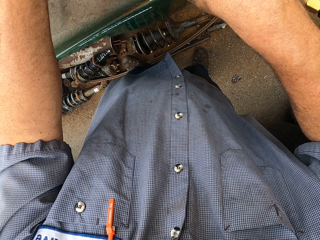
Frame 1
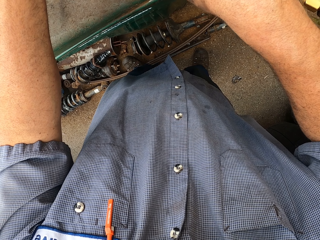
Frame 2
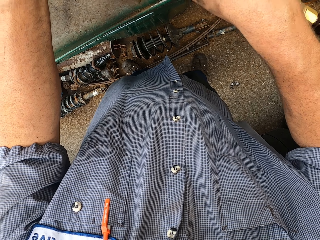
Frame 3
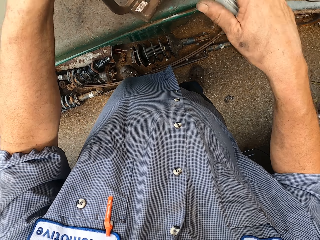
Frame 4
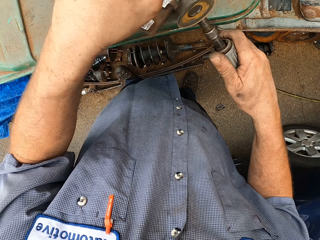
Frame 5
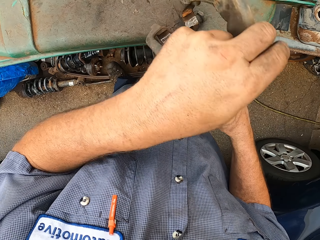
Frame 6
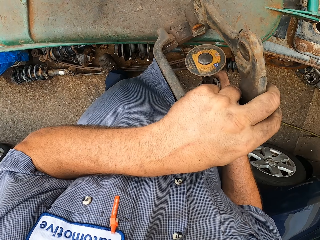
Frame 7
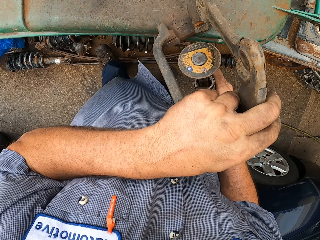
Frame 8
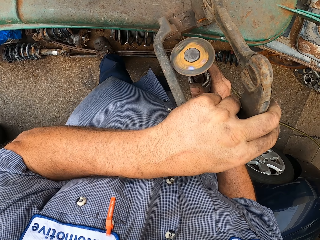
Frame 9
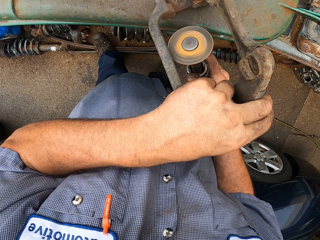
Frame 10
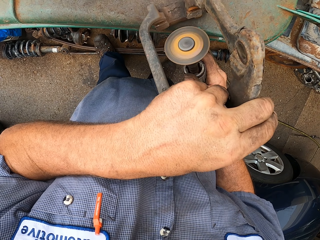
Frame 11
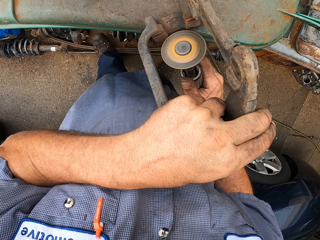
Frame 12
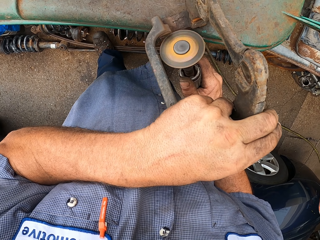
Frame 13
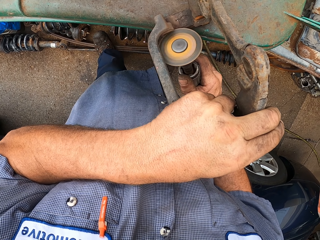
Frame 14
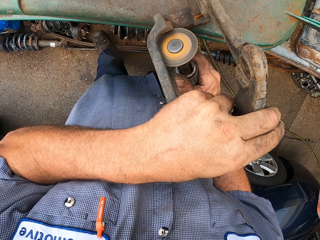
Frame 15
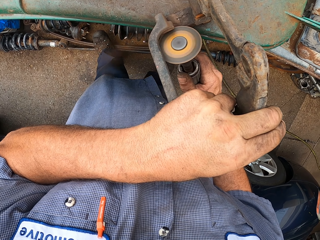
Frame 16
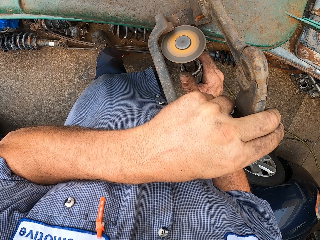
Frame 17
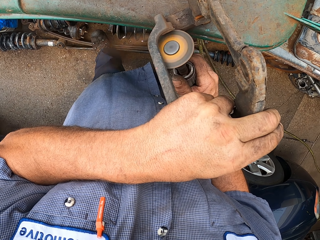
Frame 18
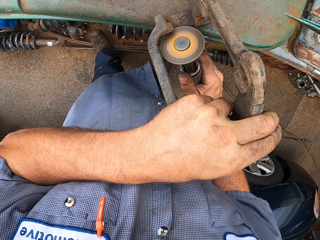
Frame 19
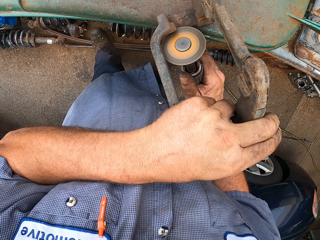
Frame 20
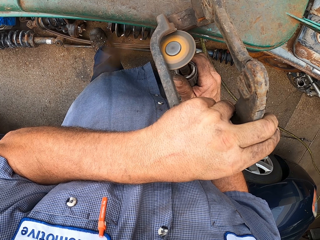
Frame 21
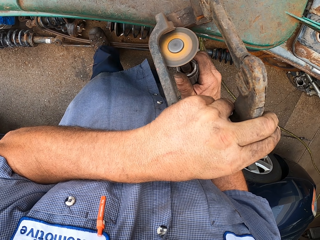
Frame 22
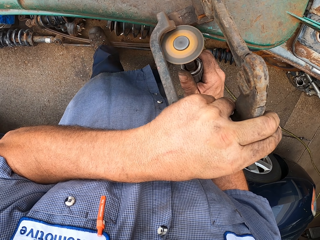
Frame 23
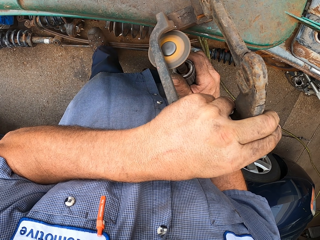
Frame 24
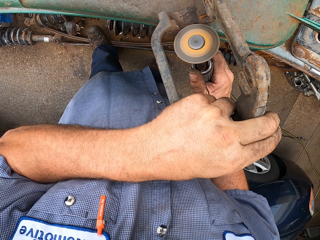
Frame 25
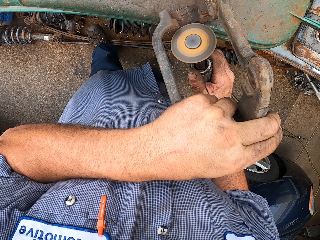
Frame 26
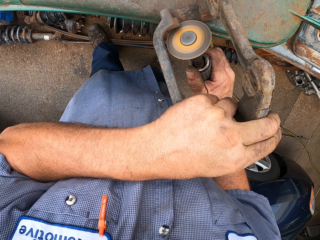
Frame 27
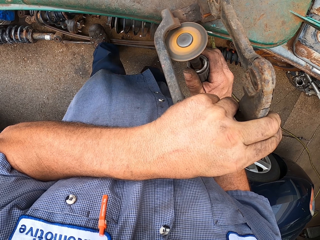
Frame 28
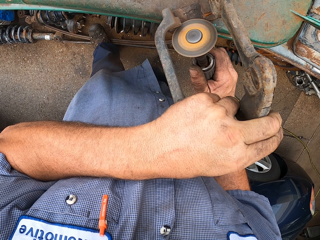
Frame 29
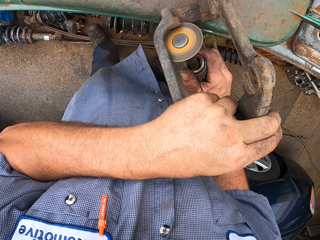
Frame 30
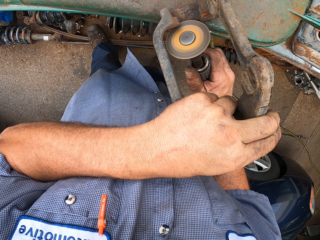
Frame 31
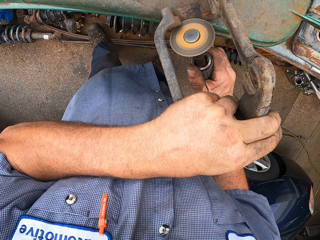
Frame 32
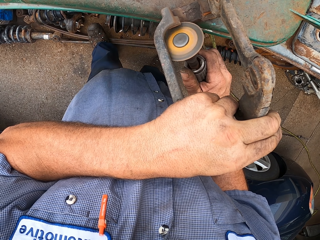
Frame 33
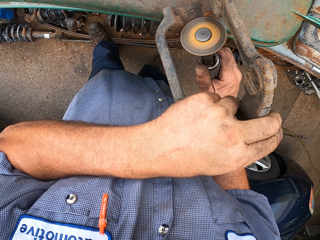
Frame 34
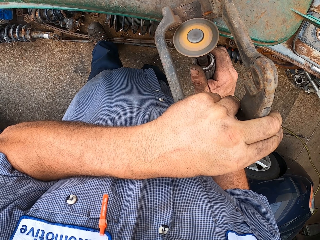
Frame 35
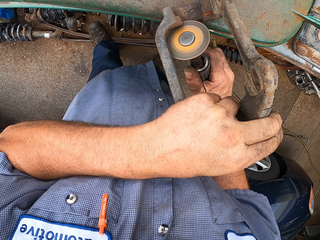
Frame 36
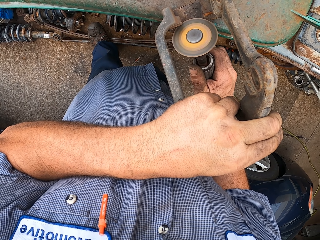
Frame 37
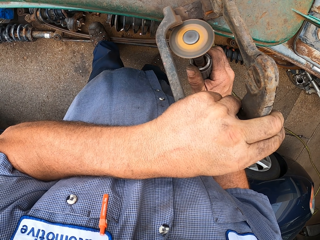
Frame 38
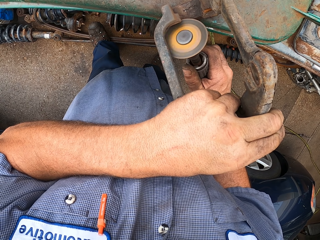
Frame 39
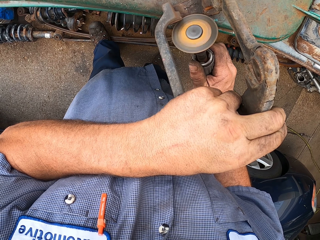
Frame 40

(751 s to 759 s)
The camera wearer moves the tool. They smoothen something.

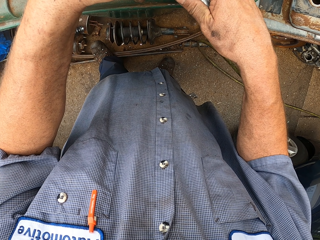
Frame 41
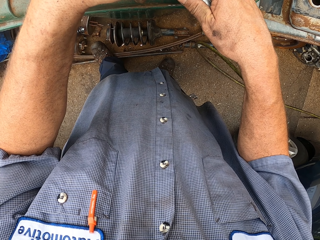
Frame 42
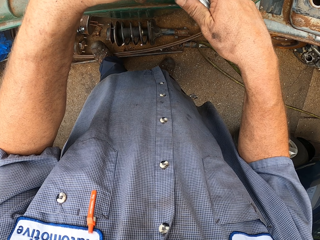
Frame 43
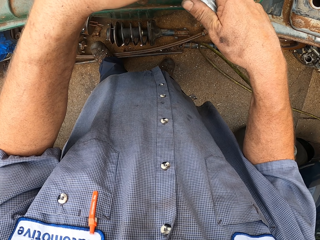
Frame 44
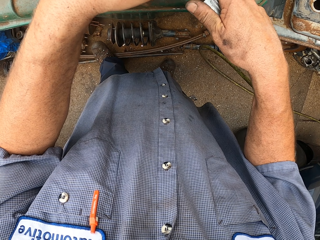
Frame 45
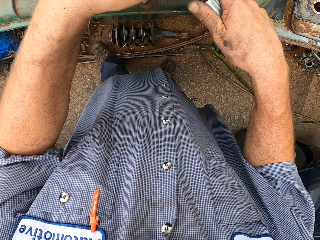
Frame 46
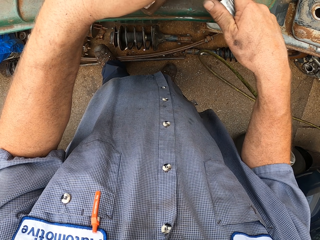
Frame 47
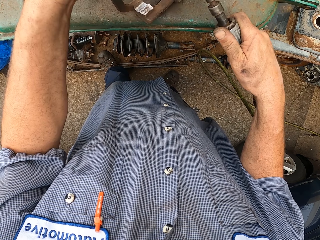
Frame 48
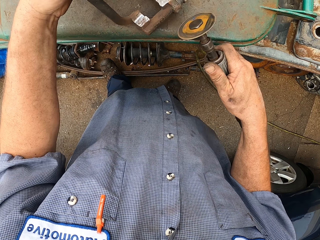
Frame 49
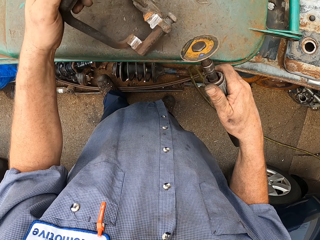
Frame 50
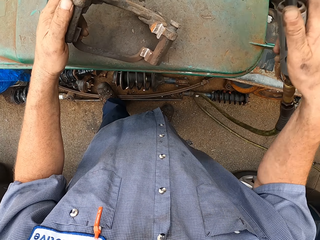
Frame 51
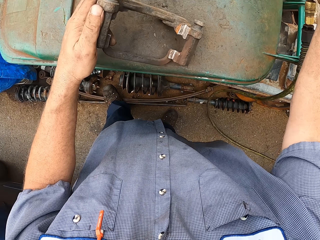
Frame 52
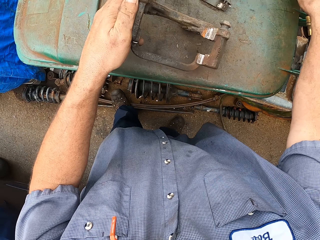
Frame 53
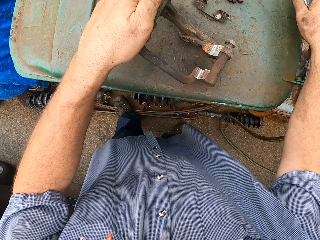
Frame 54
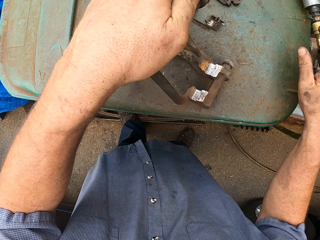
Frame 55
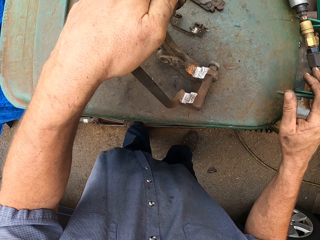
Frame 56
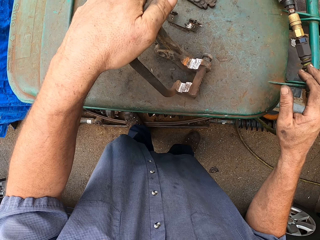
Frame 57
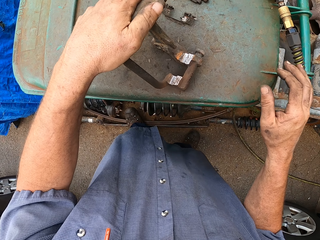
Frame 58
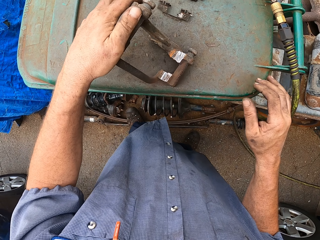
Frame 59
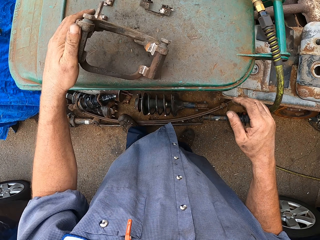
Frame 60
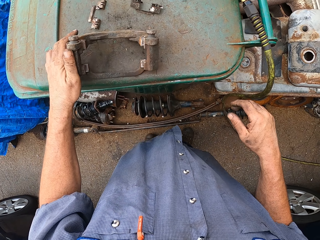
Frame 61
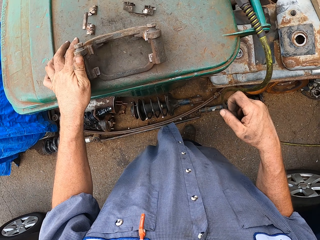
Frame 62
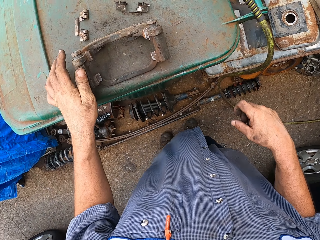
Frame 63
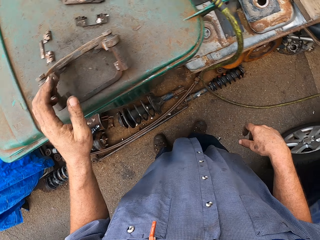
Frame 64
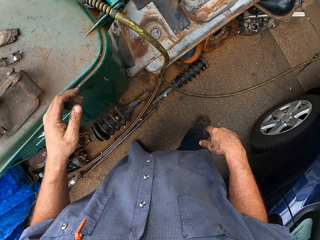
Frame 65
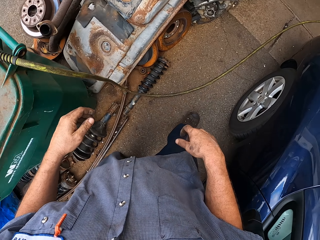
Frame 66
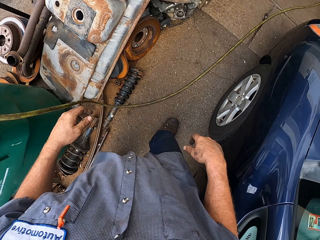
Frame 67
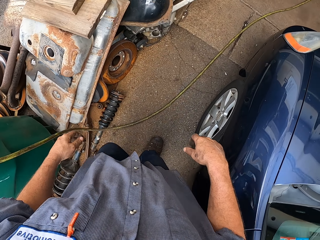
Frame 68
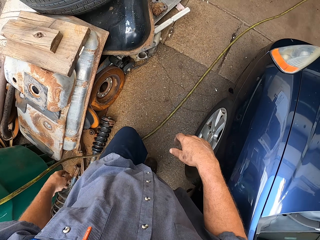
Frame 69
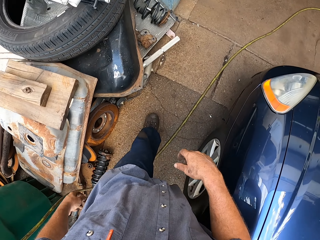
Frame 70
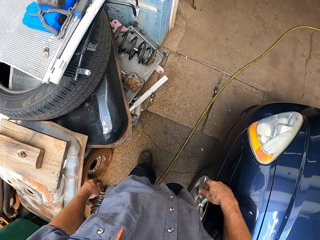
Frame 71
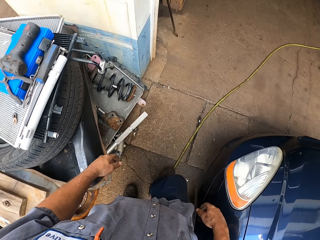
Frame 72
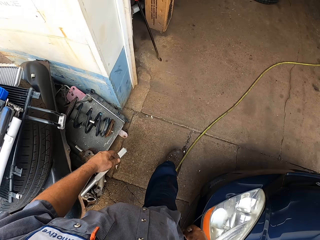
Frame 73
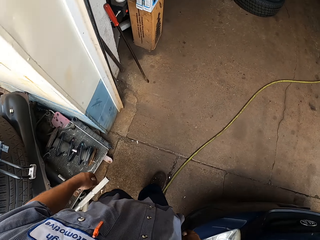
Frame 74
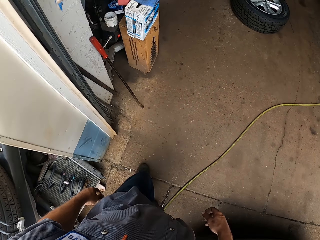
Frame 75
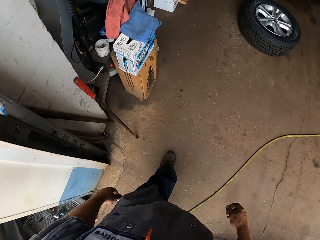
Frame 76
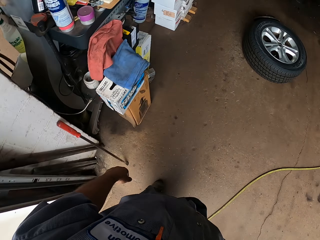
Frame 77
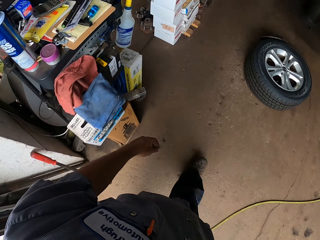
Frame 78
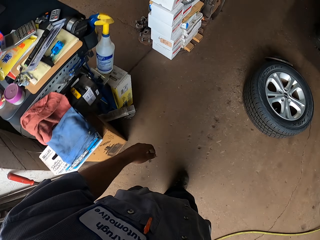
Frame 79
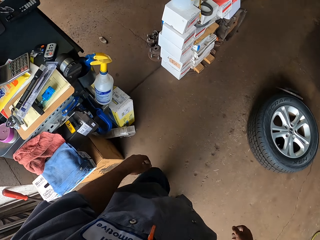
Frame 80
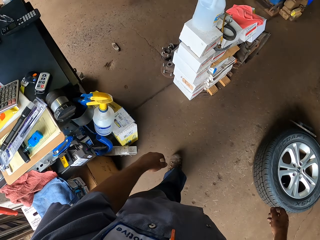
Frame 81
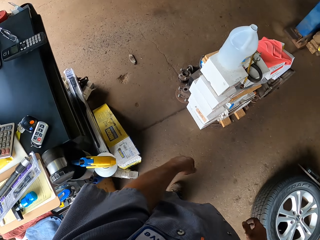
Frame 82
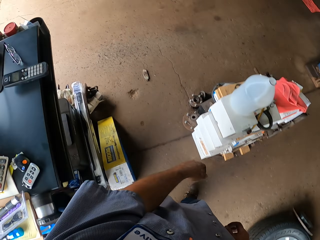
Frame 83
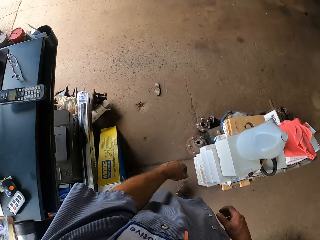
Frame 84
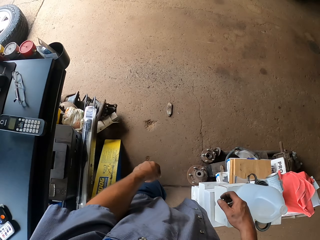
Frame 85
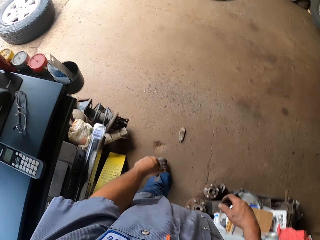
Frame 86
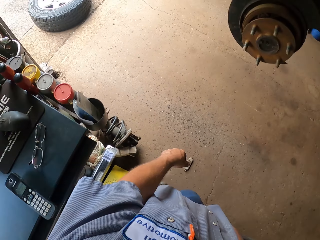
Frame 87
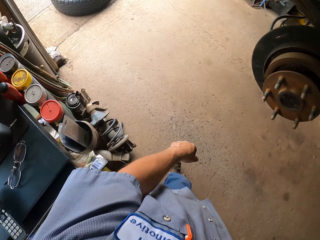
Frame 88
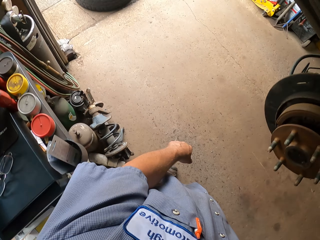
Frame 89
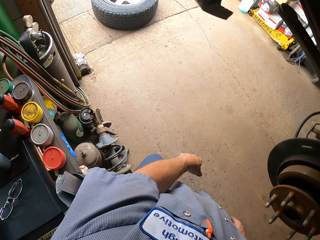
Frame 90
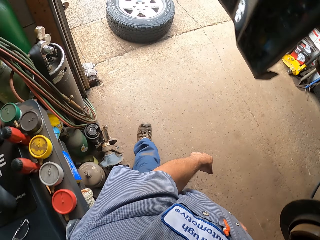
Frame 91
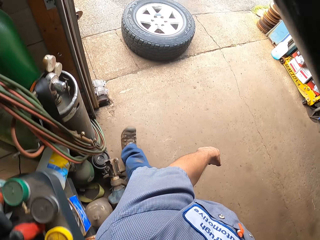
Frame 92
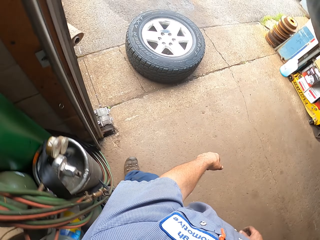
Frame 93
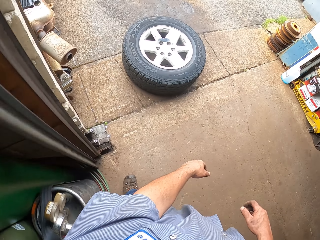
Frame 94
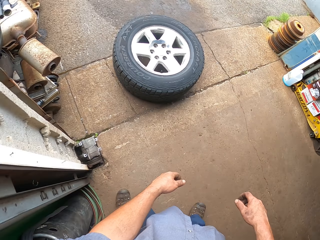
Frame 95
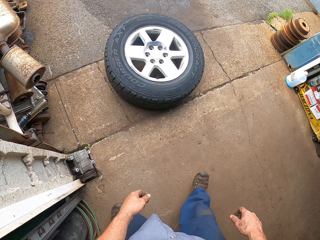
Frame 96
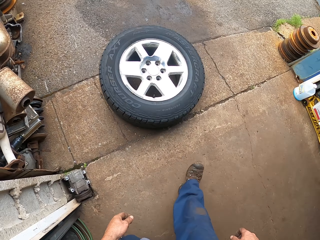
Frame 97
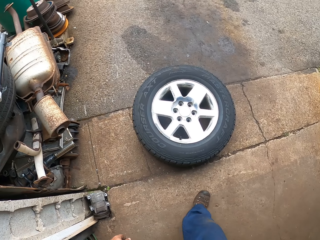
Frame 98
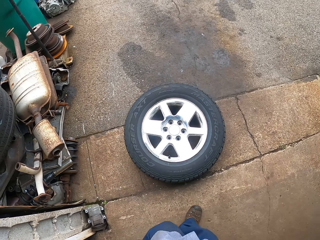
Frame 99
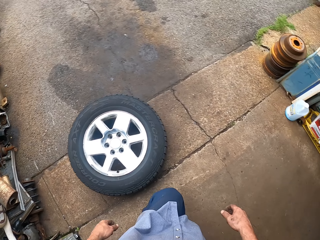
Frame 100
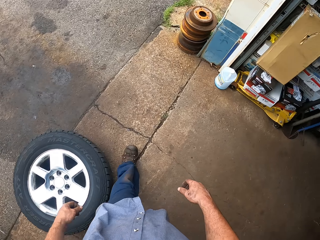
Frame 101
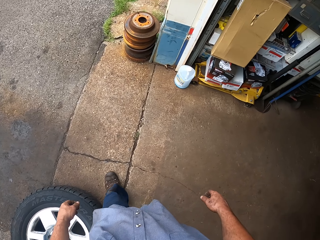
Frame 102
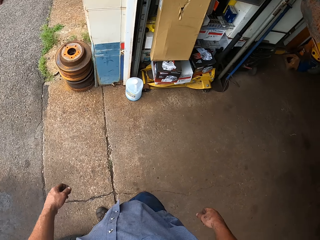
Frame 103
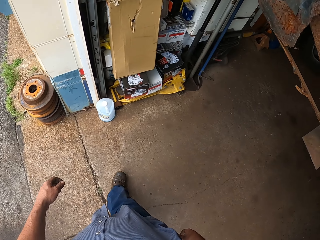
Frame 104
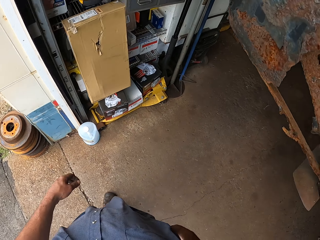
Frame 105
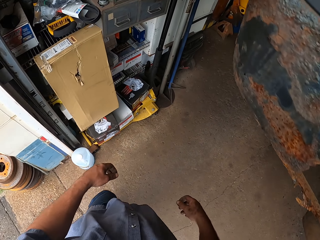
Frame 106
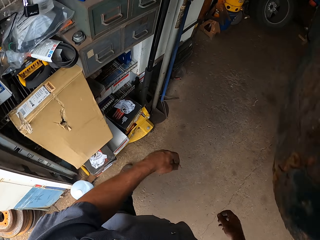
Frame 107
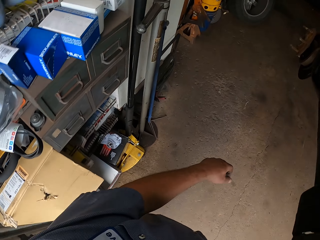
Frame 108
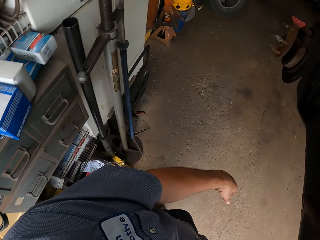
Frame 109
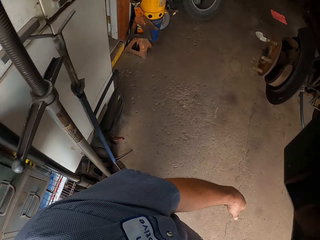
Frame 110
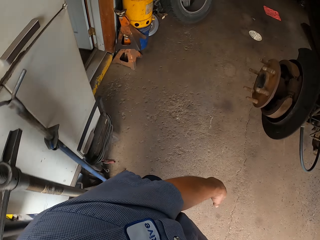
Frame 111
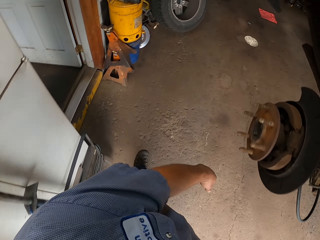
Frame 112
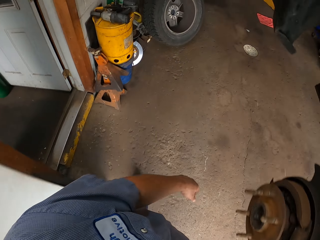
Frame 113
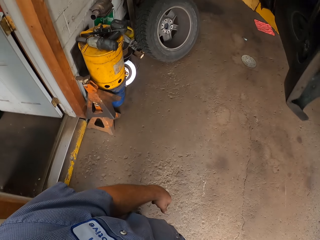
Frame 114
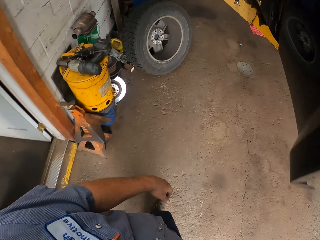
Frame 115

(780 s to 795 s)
The camera wearer stops grinding the brake caliper. They move the tool. They hold something. They move something. They move around the garage.
